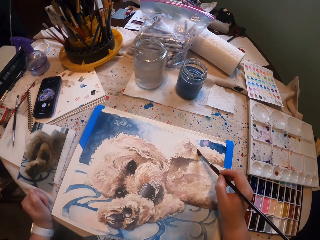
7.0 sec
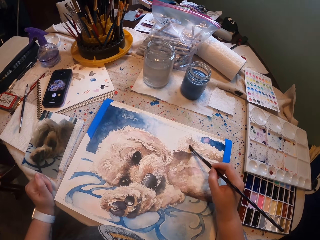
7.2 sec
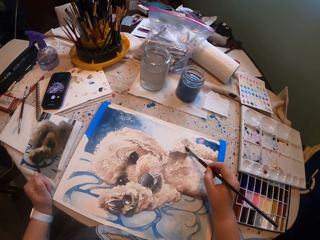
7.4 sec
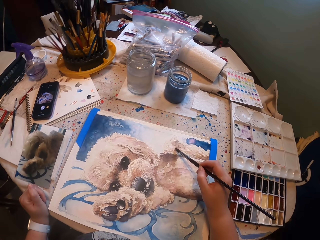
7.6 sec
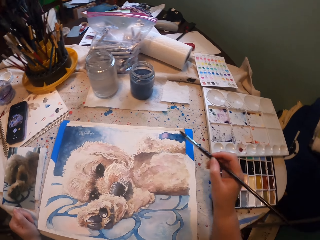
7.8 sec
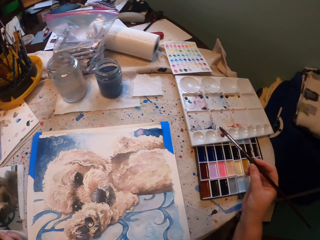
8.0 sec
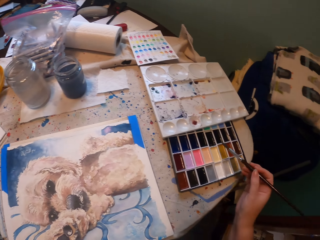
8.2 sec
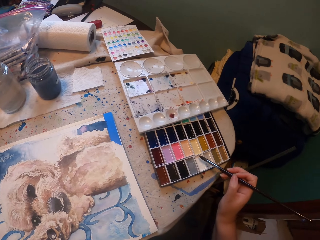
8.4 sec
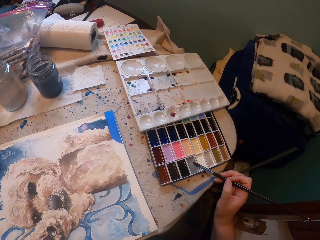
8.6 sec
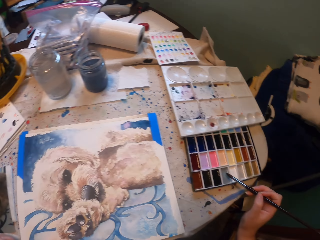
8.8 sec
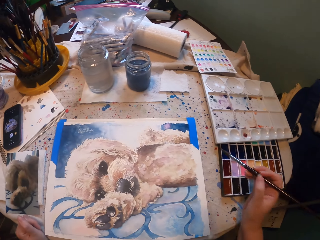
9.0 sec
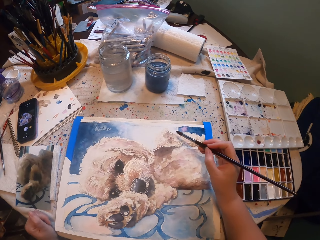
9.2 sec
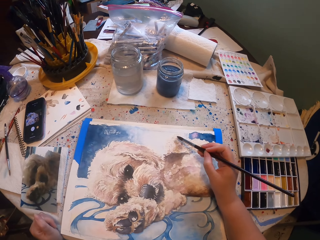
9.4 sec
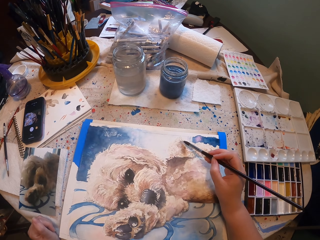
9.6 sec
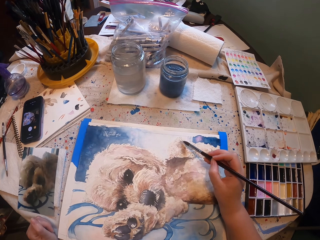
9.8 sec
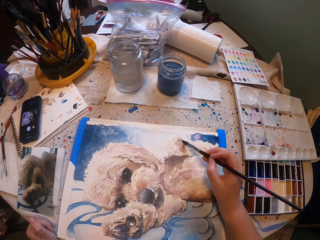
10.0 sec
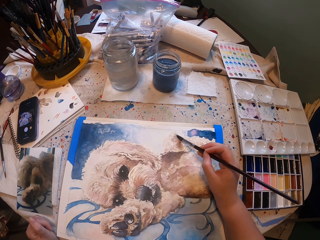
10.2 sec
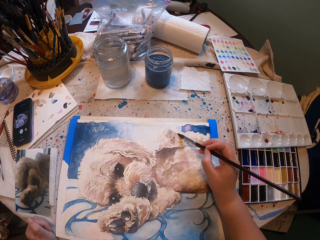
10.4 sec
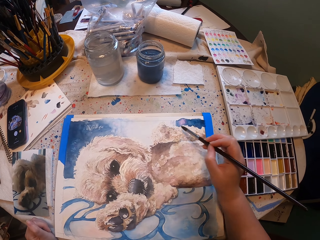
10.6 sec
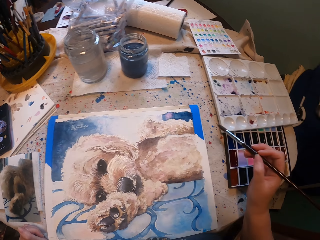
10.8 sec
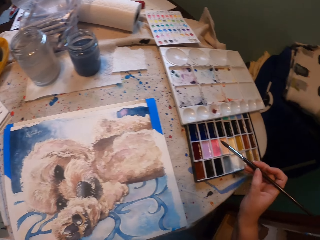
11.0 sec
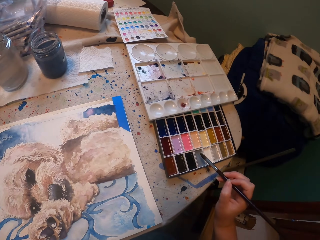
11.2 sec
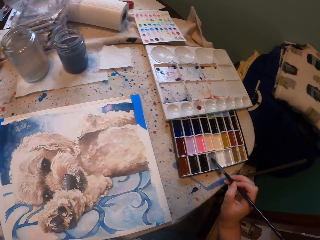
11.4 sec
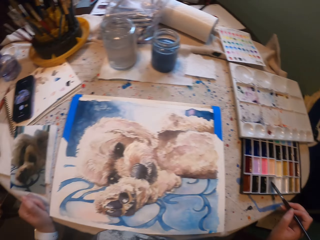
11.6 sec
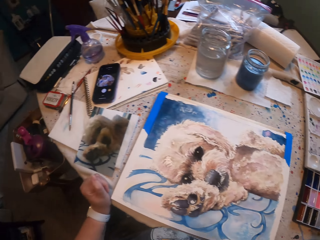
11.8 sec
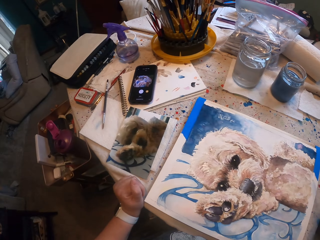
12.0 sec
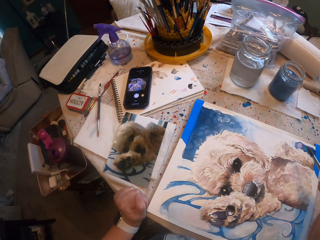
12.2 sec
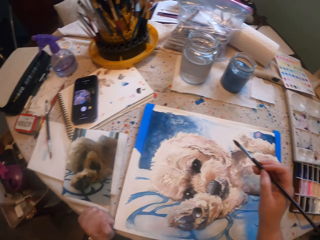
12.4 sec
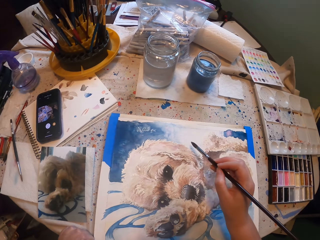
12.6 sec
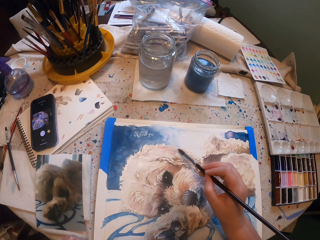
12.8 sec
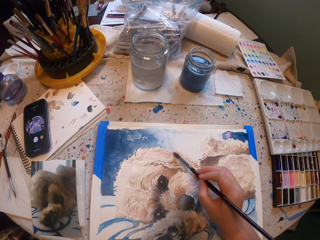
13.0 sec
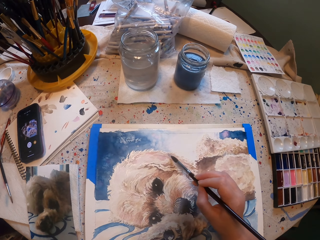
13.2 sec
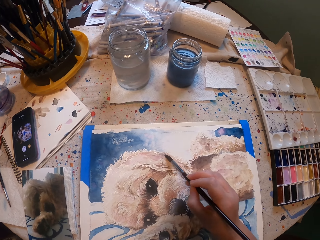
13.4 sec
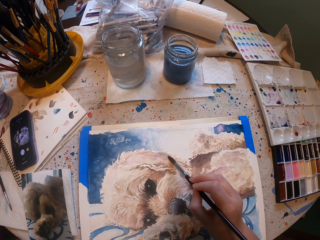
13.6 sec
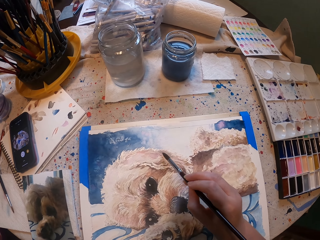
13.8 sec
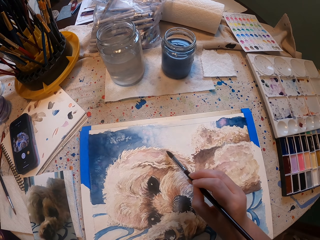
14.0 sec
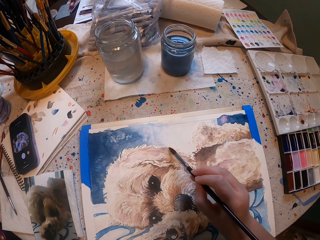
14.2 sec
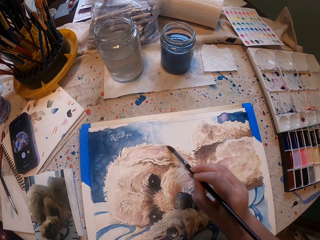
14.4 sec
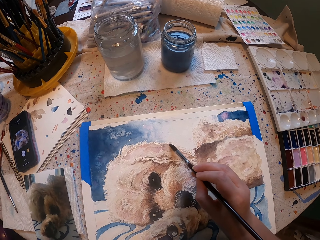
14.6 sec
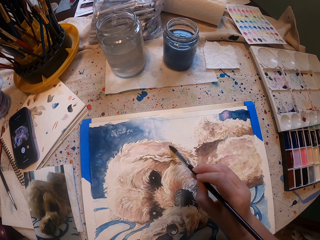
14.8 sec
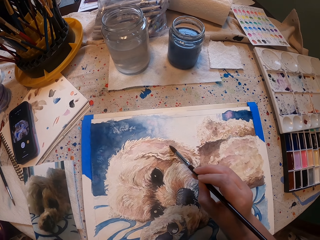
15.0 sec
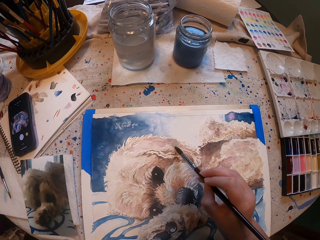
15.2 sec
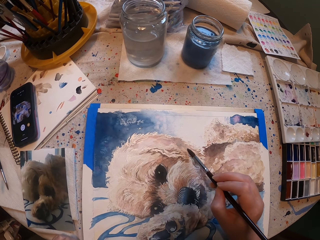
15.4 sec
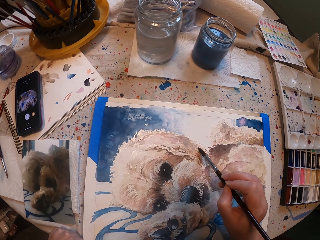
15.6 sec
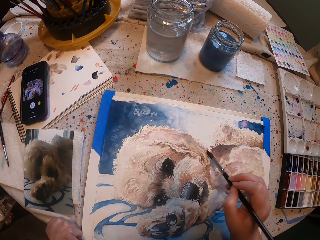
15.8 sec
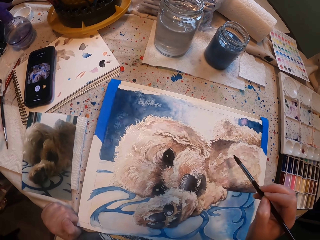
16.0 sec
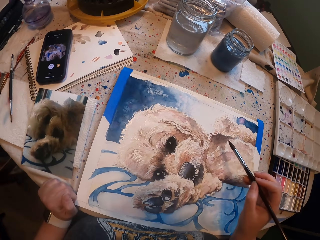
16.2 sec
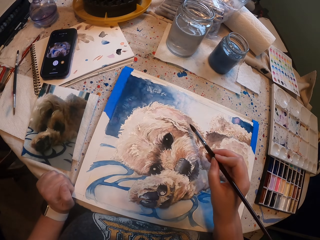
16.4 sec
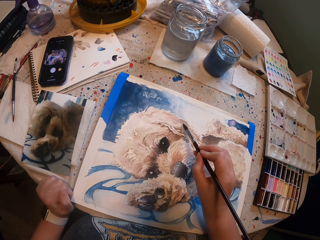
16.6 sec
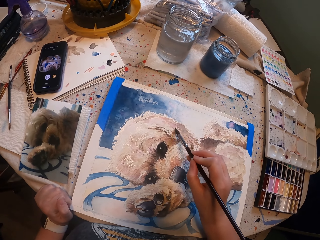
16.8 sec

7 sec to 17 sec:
The camera wearer scoops paint with the paint brush from the pallet. They paint the sketch. They scoop paint with the paint brush from the pallet. They look around. They paint the sketch.

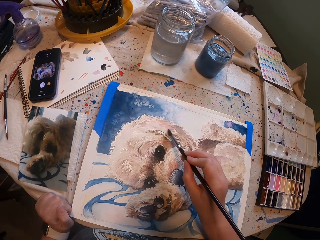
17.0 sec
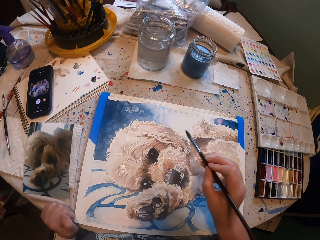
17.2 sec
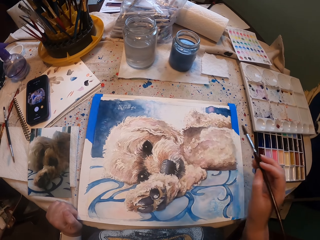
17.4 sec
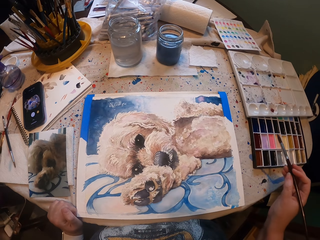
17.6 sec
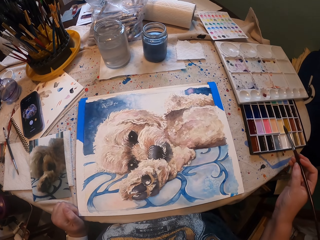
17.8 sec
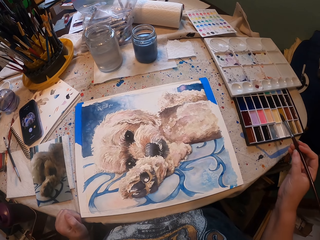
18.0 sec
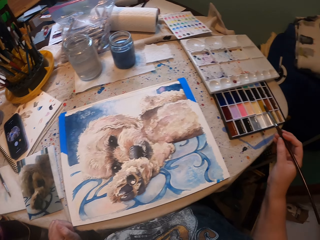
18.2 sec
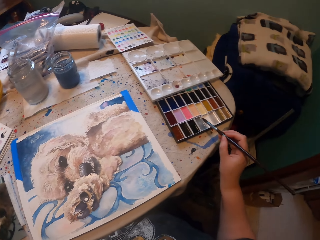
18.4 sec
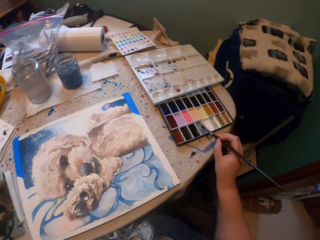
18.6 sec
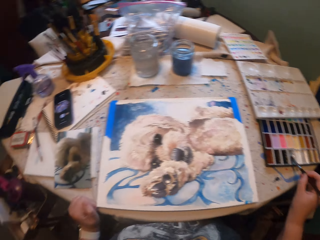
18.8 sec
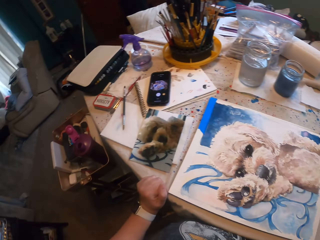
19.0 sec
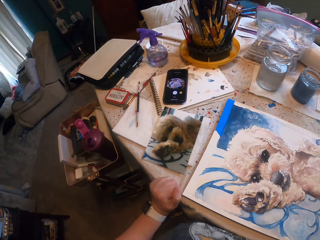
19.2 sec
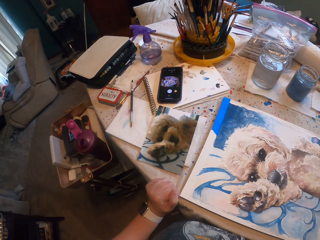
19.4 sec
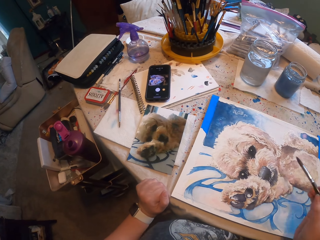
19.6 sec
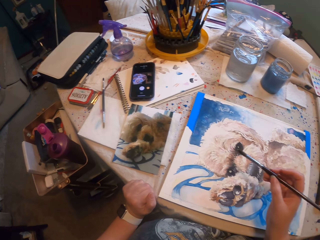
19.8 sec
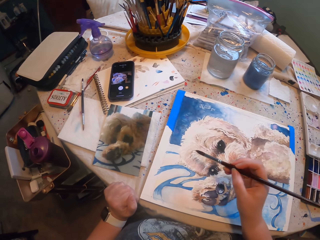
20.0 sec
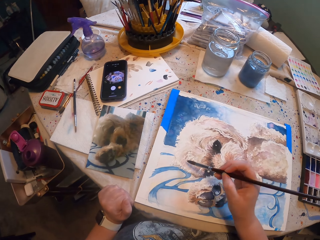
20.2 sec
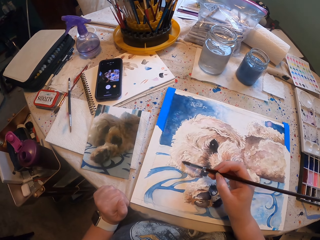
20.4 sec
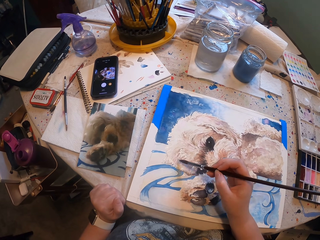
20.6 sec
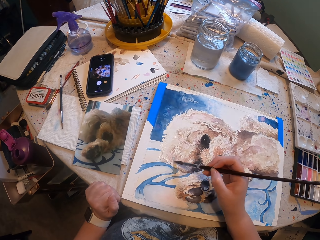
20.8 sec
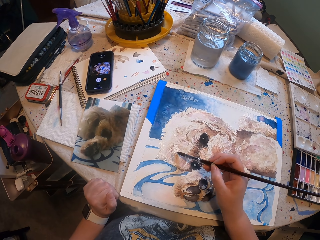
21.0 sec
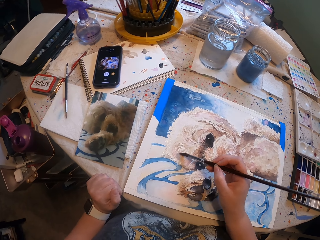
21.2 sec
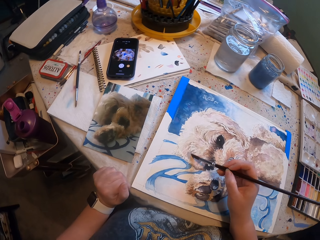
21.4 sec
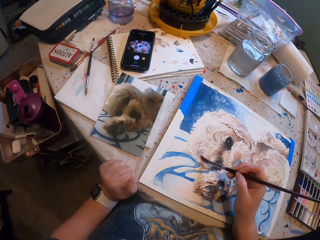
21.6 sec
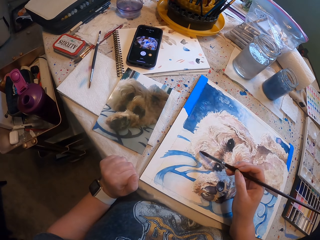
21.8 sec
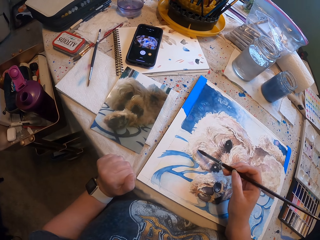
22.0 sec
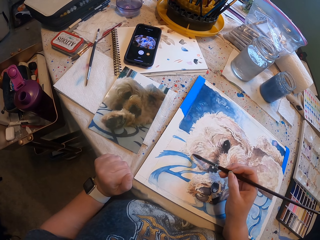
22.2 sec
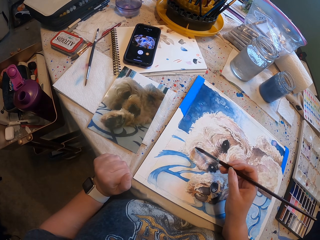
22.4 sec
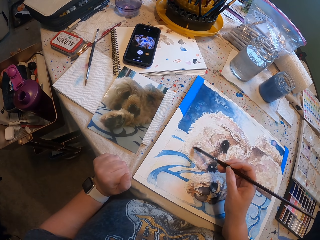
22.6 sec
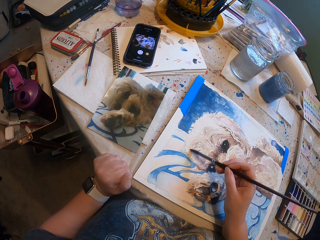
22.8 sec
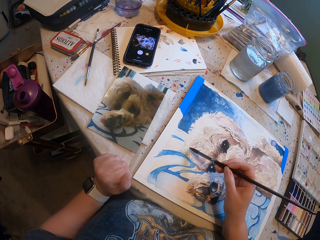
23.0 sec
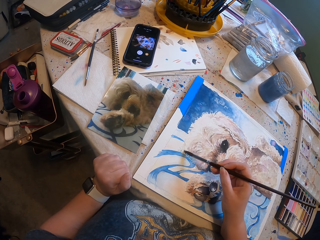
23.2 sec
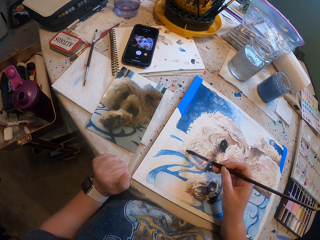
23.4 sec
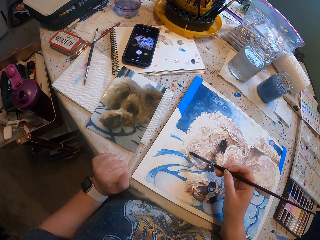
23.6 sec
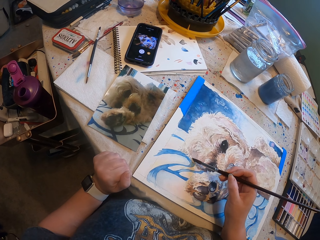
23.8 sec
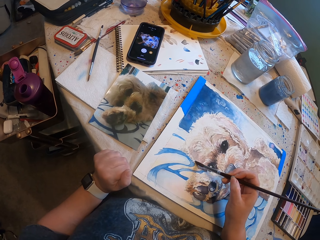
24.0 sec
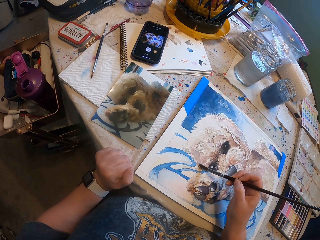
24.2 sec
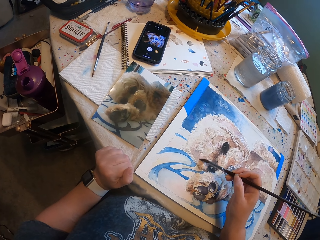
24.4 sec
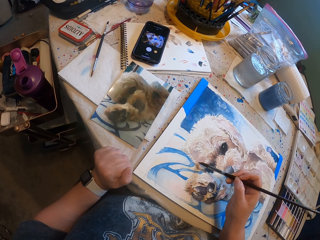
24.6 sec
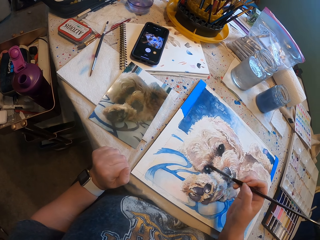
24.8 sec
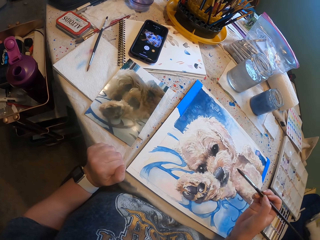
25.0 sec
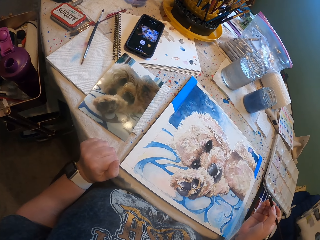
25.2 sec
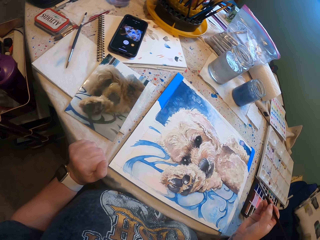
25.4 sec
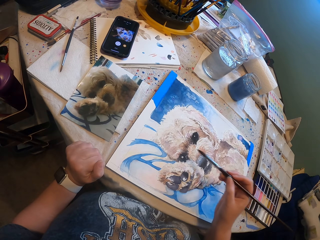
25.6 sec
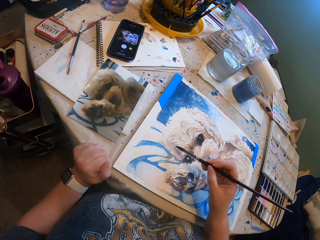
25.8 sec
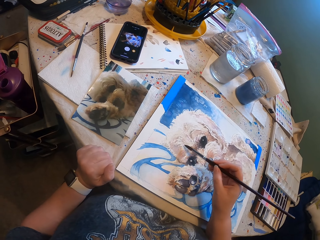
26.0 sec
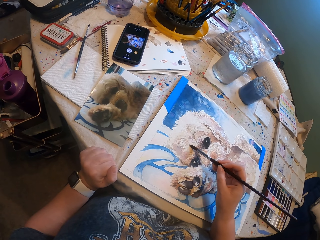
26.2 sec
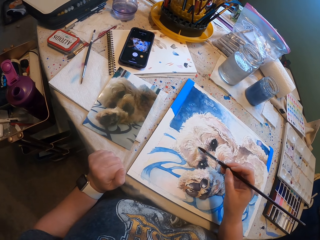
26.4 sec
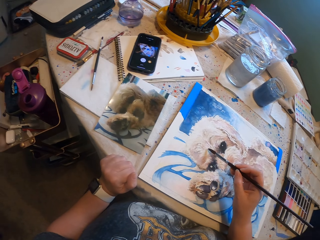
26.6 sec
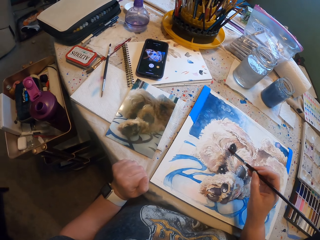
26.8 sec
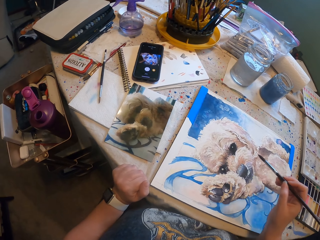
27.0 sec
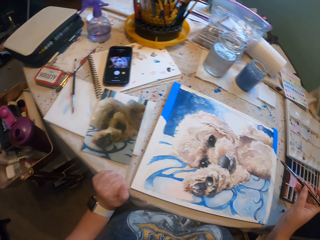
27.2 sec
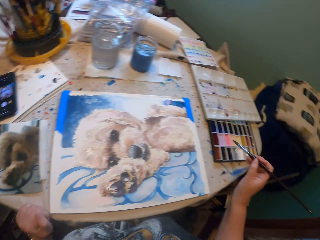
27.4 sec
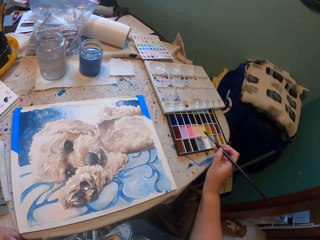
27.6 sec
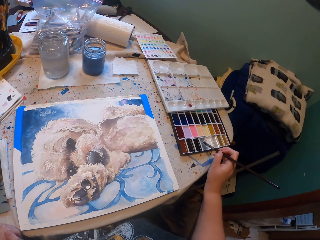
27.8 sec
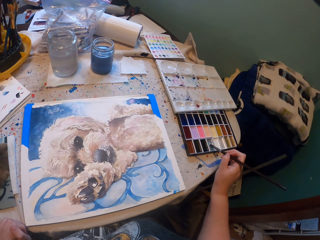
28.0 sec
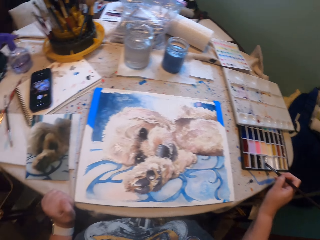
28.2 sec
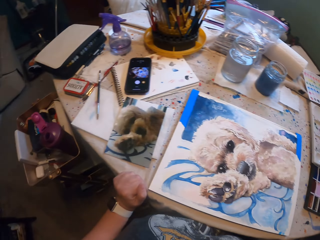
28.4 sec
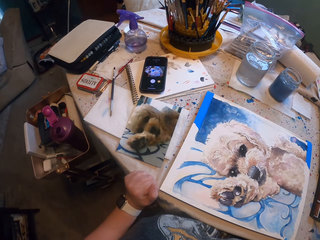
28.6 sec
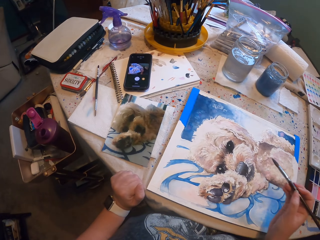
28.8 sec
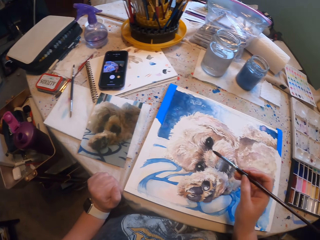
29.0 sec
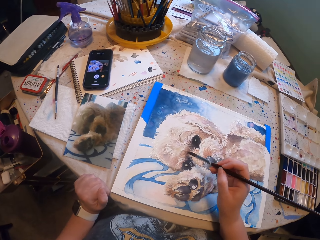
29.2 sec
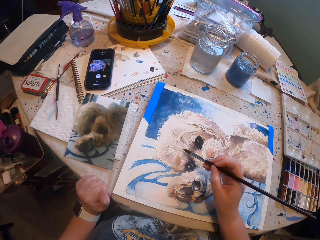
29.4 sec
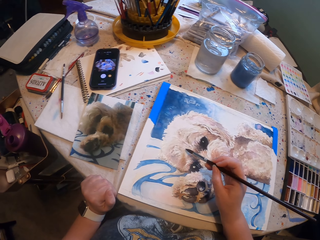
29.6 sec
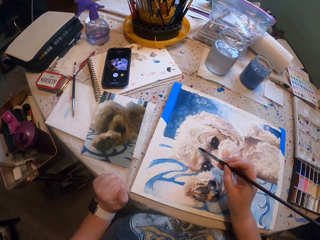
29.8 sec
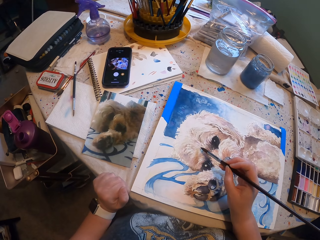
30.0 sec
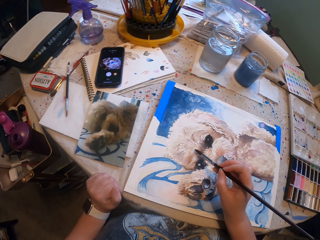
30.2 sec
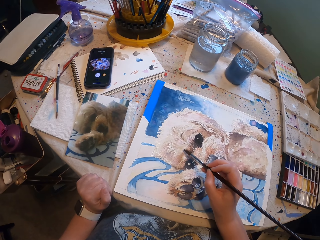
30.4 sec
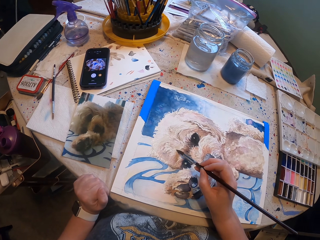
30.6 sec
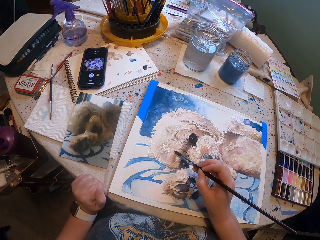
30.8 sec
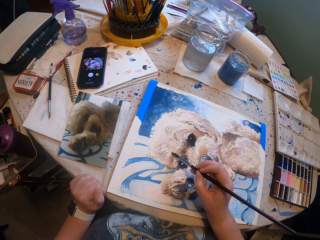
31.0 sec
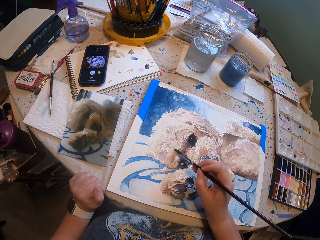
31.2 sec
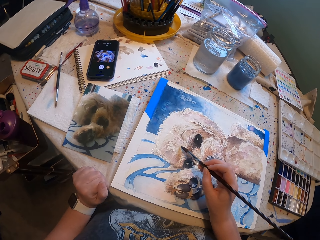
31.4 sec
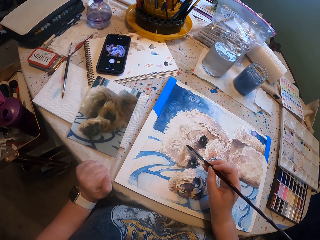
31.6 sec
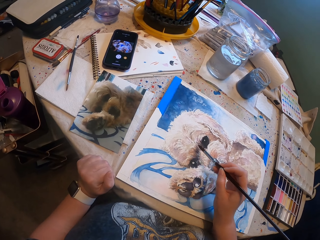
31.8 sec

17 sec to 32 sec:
The camera wearer scoops paint with the paint brush from the pallet. They paint the sketch. They scoop paint with the paint brush from the pallet. They paint the sketch.
